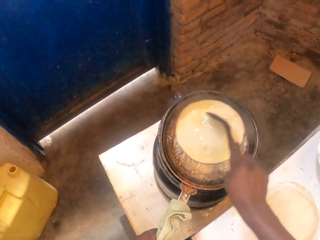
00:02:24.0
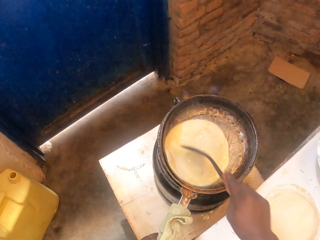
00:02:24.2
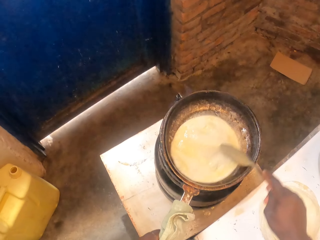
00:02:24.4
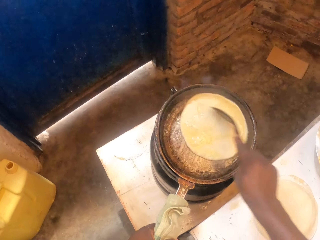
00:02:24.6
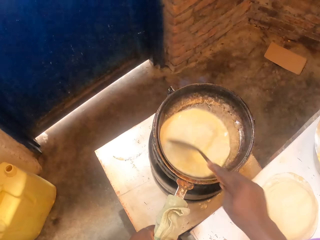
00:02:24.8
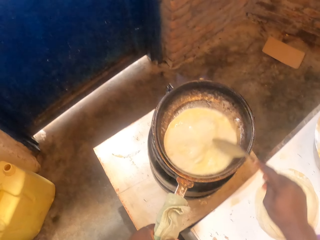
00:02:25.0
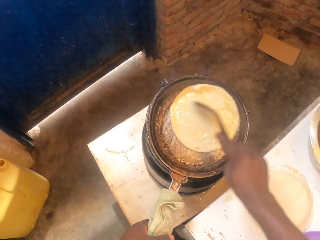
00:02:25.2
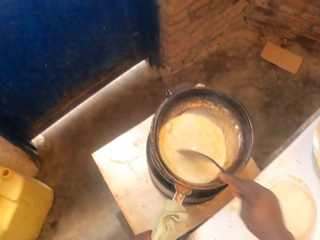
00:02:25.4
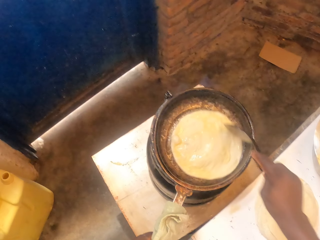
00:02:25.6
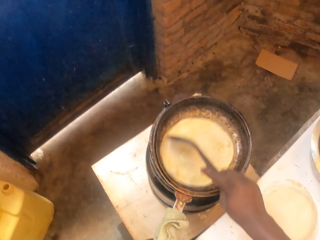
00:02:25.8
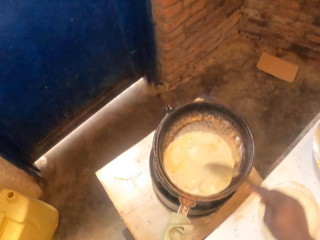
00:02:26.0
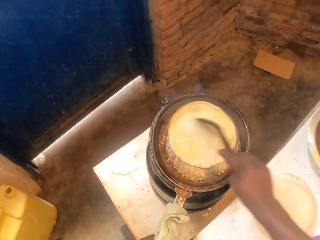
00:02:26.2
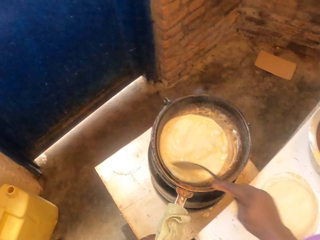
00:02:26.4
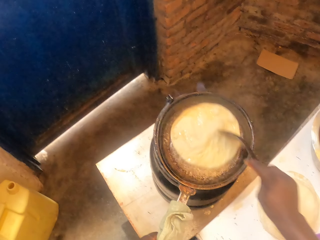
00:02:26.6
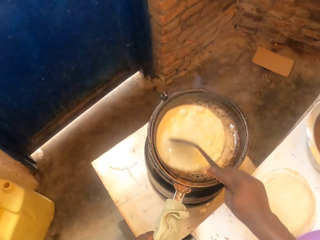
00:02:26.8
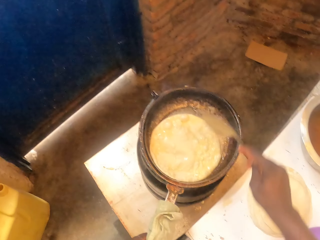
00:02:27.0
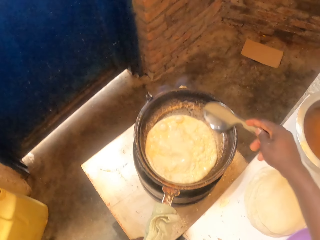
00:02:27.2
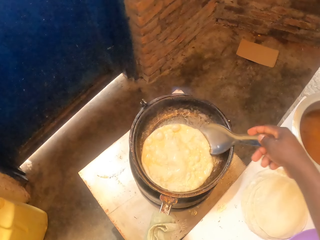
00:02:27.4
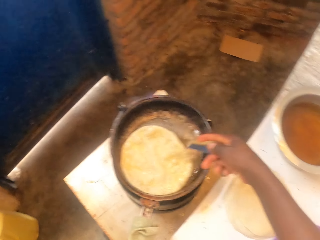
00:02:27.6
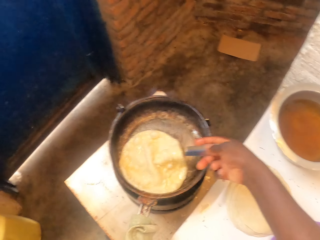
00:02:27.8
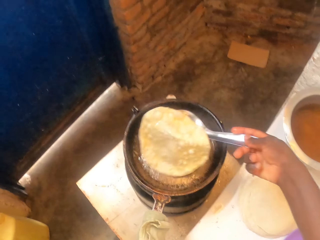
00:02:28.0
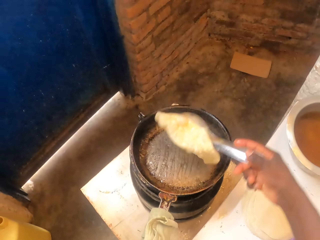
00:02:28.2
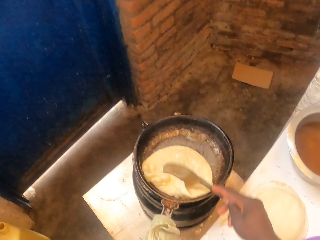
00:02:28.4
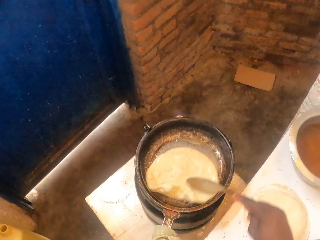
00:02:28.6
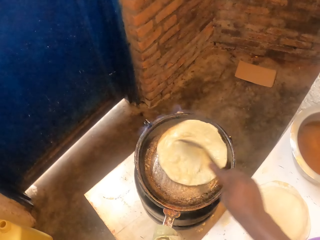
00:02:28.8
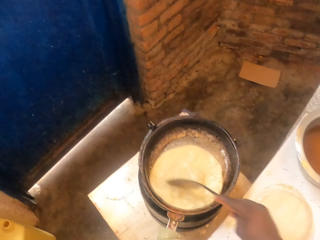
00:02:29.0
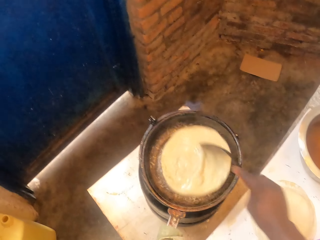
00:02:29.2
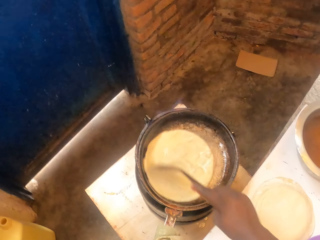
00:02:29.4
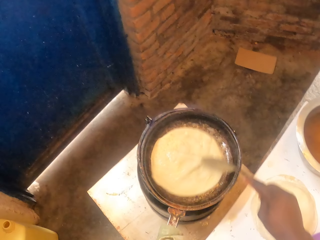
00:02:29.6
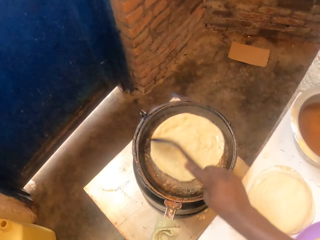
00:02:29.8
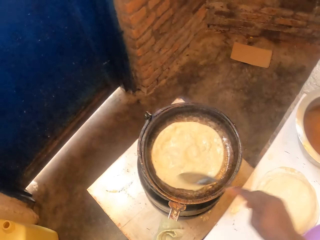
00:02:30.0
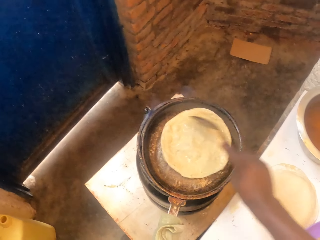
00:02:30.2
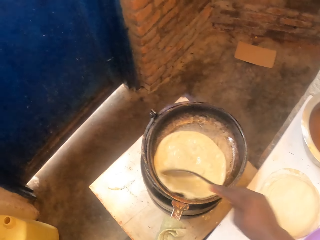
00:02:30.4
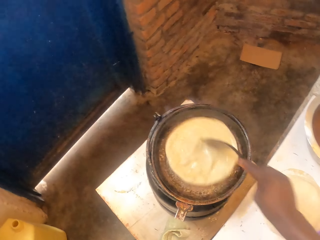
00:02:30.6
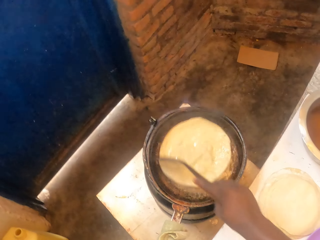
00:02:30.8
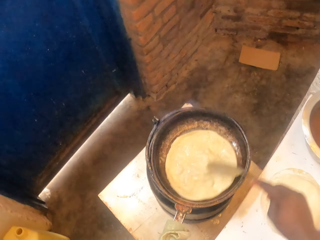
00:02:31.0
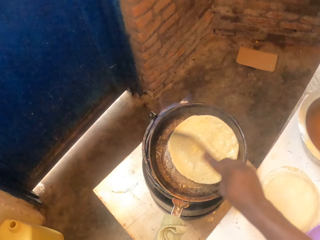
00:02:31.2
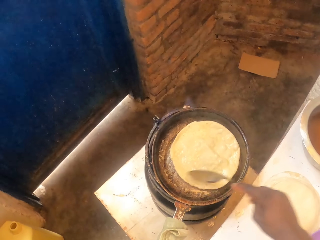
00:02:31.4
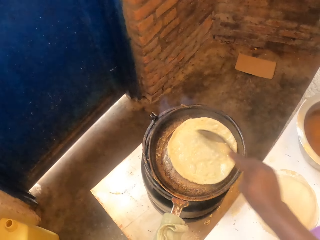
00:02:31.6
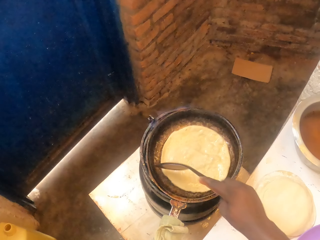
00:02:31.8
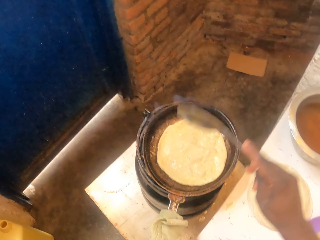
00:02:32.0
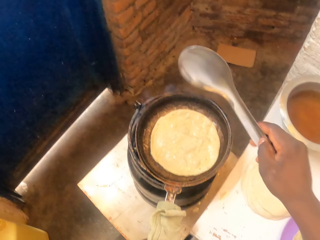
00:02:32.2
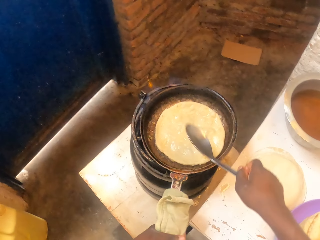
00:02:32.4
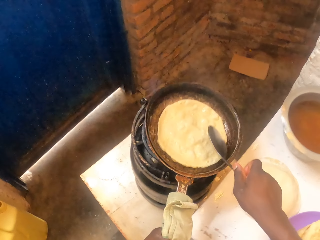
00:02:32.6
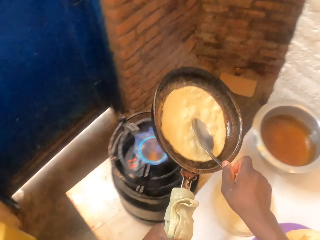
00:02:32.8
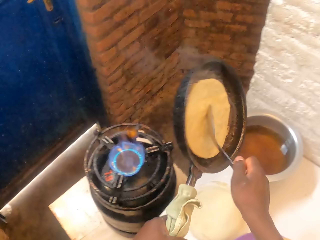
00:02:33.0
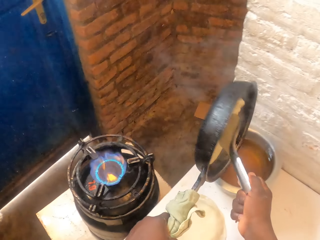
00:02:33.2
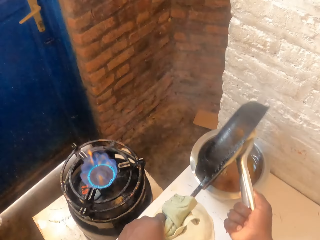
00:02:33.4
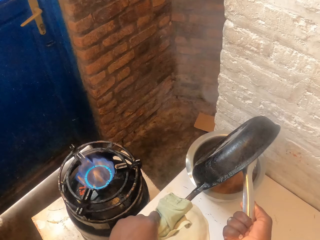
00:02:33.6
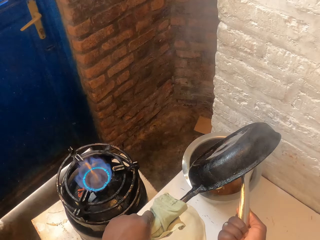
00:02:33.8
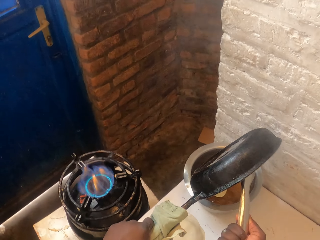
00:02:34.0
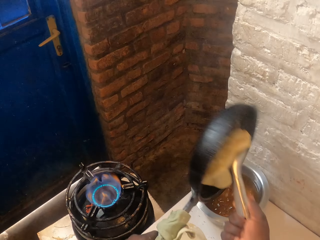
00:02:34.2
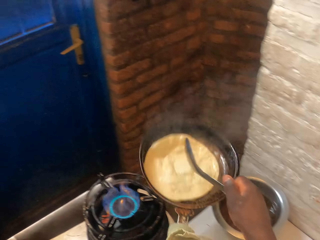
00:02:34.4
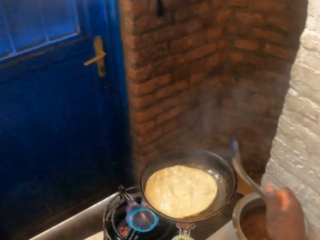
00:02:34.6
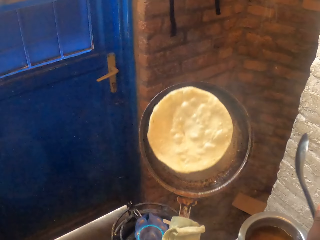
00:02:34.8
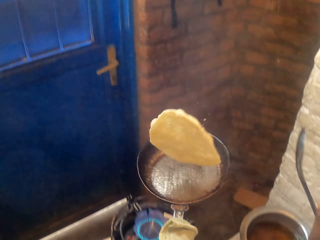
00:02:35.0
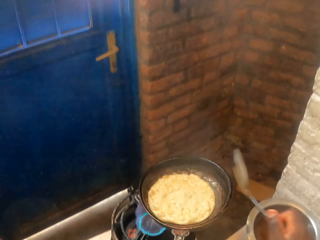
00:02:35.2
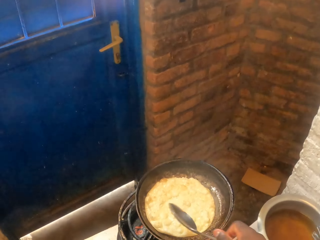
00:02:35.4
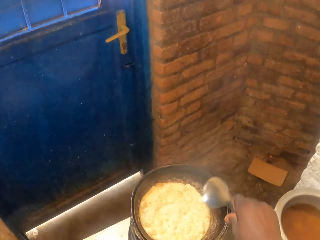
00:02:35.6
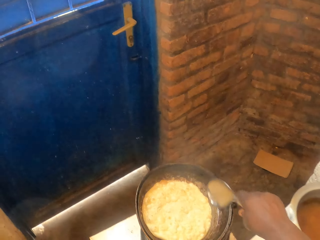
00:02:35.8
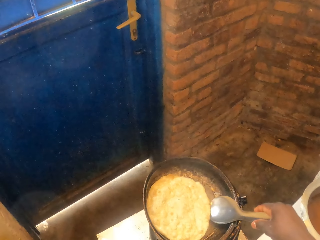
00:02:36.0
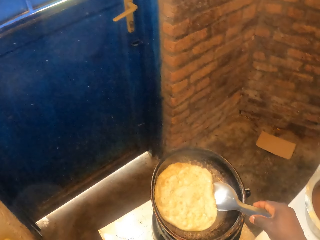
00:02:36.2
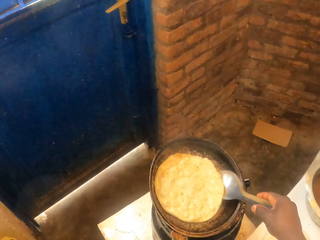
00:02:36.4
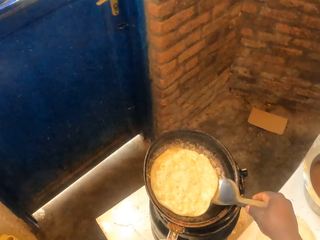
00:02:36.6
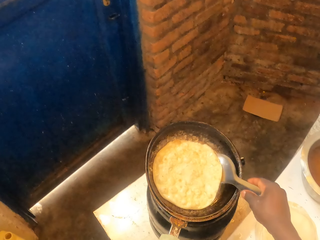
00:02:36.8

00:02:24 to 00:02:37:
The camera wearer puts a pan on the gas cylinder. They rotate a flat bread in the pan with a serving spoon. They flip the flat bread with the serving spoon. They rotate the flat bread in the pan with the serving spoon. They lift up the pan from the gas cylinder and pour the oil into the pot. They flip the flat bread with the pan. They lift up the flat bread from the pan.

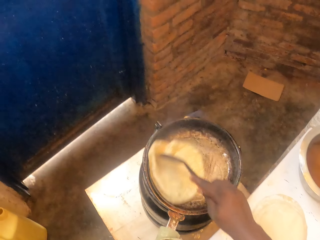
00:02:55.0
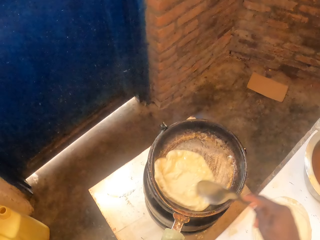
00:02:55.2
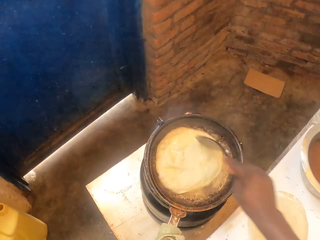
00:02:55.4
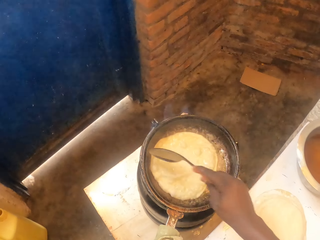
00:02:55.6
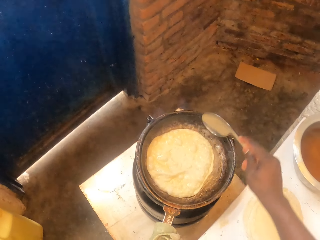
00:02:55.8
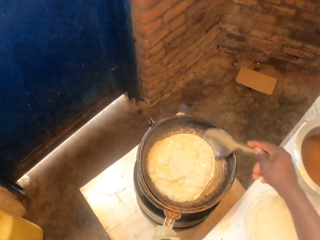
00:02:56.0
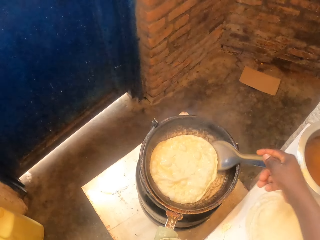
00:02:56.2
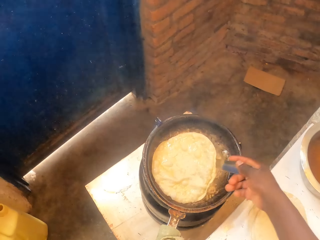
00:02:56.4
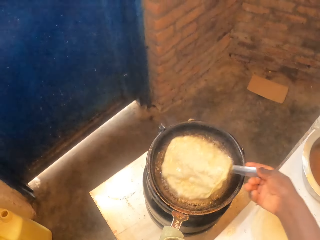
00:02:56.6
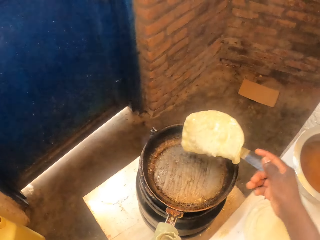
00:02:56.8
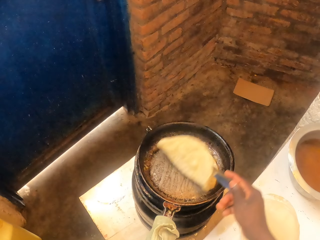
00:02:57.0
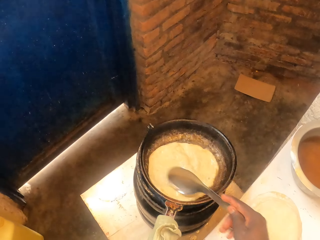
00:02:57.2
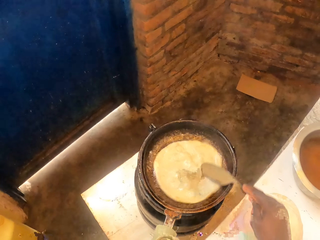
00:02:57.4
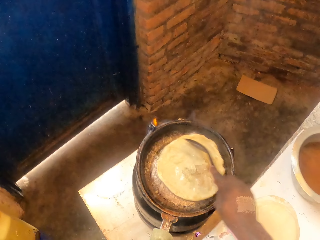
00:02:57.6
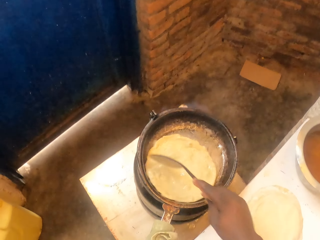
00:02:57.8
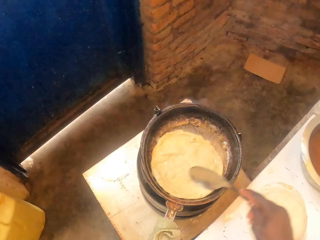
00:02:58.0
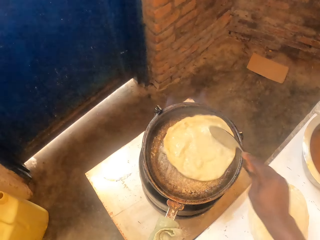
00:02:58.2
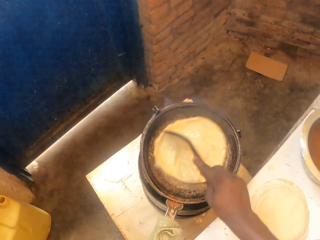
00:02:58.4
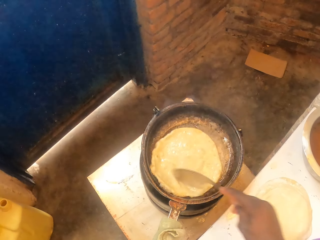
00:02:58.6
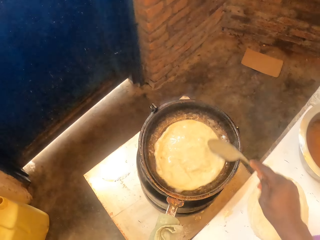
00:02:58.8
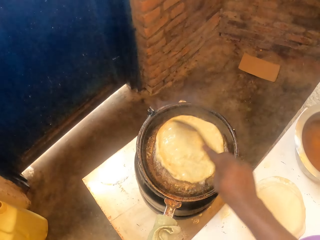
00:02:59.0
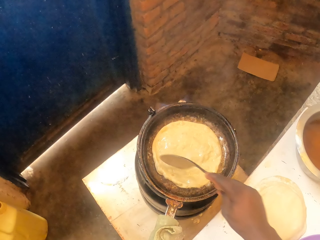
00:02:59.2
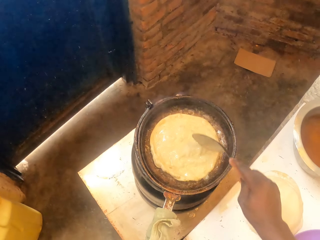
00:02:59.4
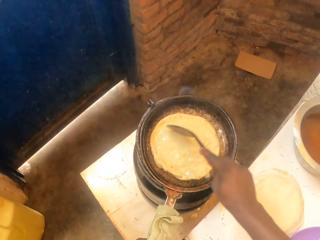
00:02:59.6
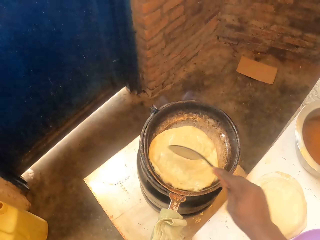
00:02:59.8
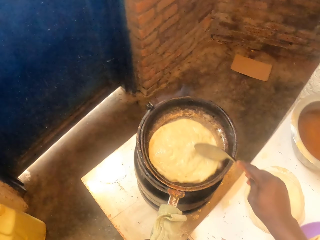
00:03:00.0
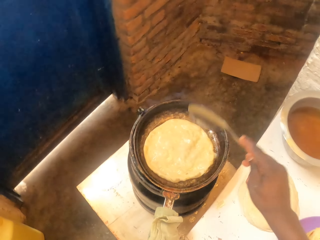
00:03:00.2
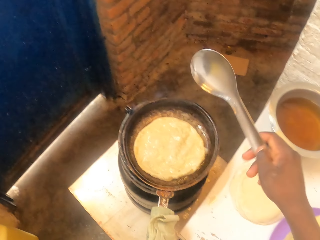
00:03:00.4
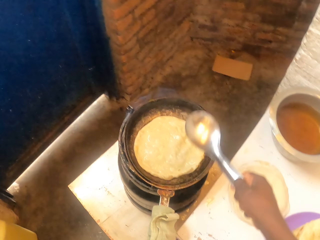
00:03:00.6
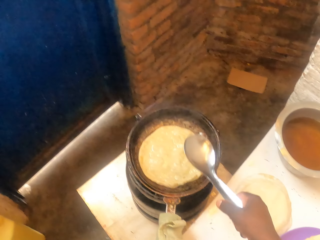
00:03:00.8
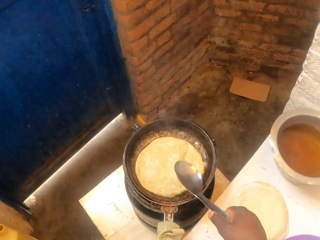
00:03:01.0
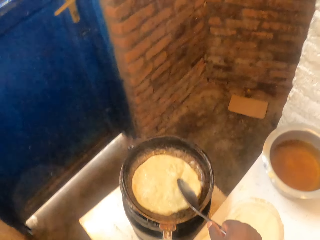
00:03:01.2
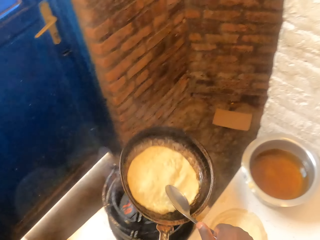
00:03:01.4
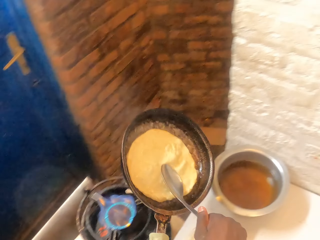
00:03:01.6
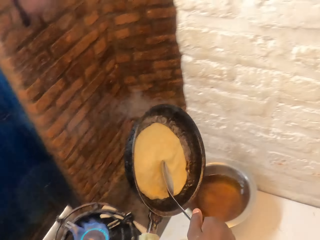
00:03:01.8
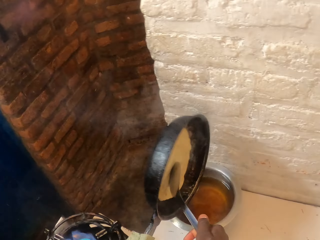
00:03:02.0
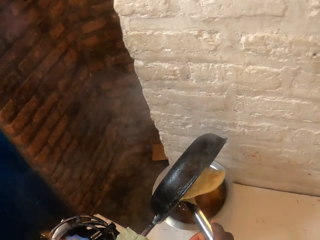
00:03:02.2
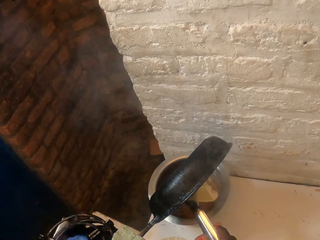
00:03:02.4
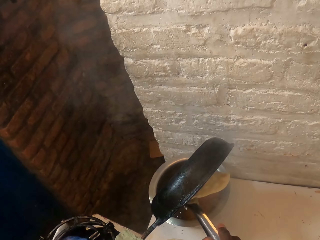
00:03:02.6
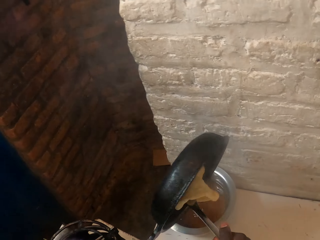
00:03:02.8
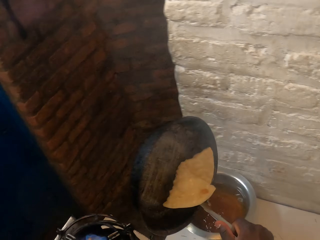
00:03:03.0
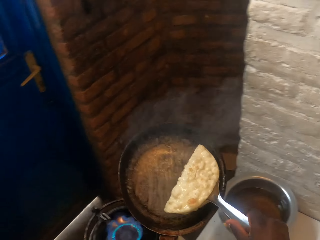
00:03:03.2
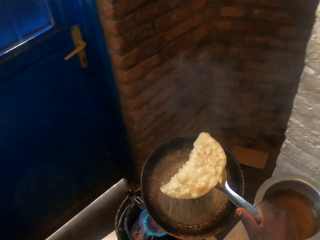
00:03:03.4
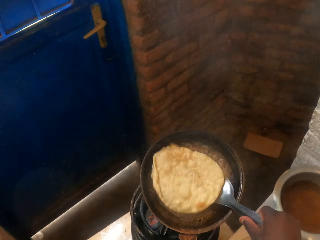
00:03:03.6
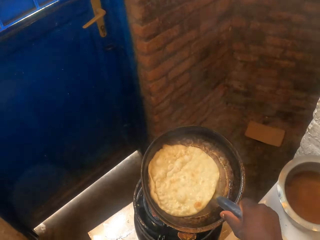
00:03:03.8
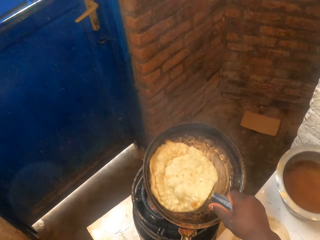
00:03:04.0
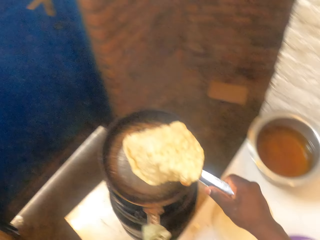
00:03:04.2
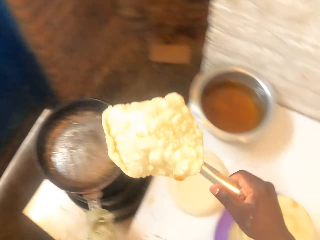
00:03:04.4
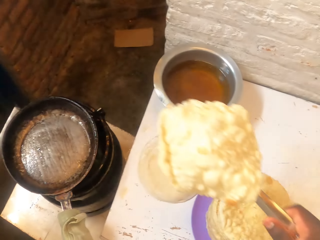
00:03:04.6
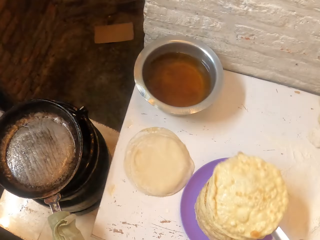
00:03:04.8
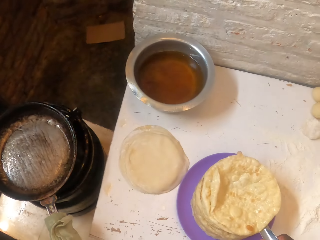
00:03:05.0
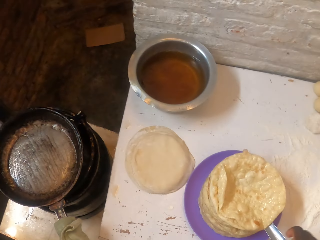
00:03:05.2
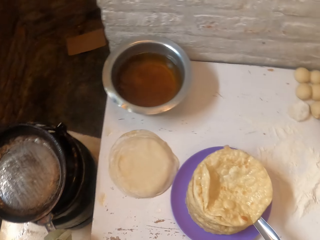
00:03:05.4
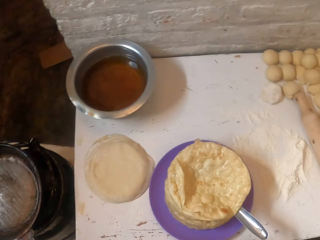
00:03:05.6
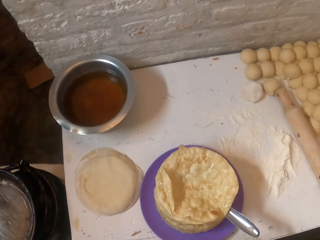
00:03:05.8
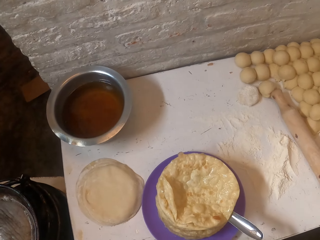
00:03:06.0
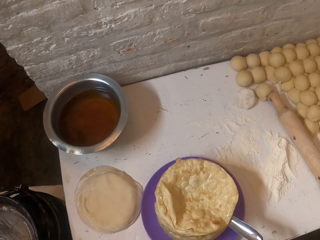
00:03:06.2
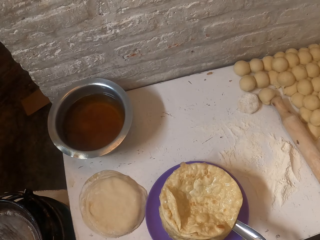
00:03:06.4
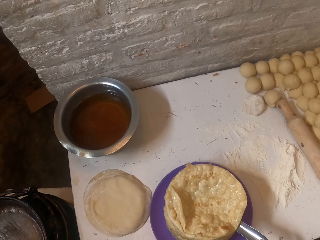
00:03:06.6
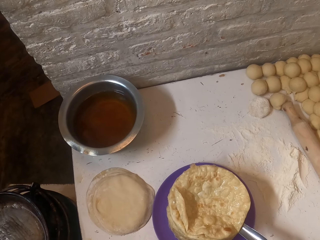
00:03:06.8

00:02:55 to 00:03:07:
The camera wearer flips a flat bread with a spoon. They rotate the flat bread in the pan with a serving spoon. They lift up a pan from the gas cylinder and pour the oil into the pot. They lift up the flat bread from the pan. They put the pan on the gas cylinder and put the spoon in the plate. They put the roti in the plate.
